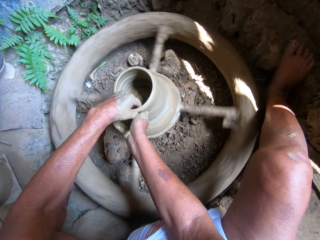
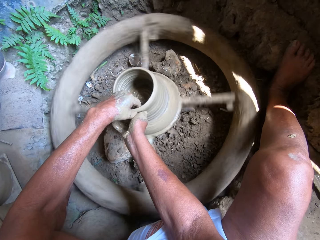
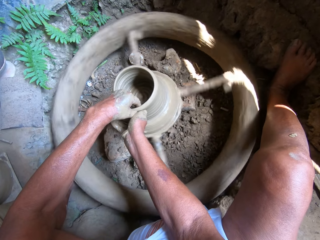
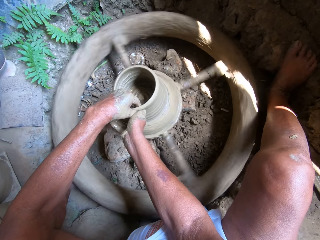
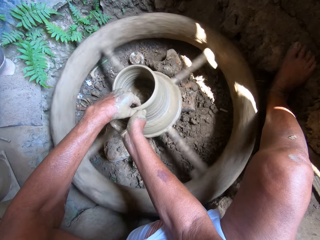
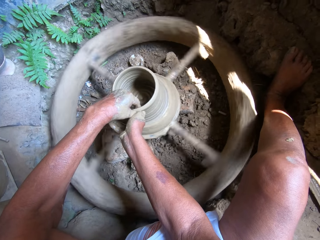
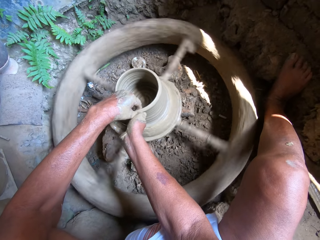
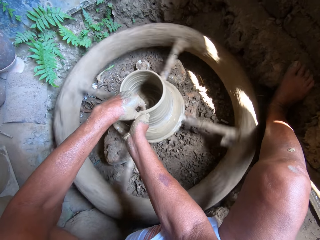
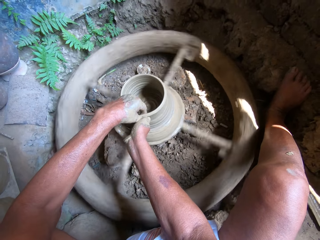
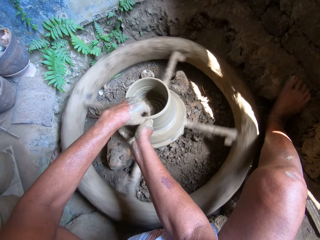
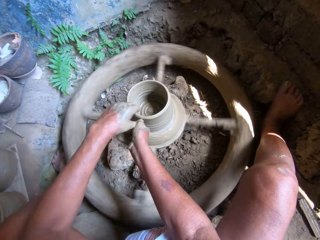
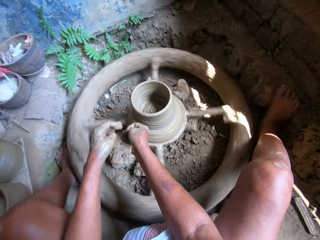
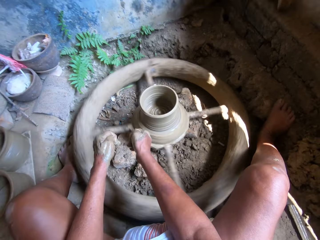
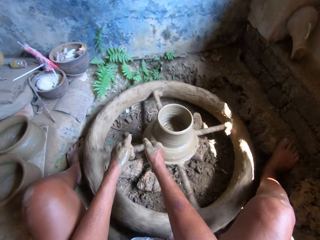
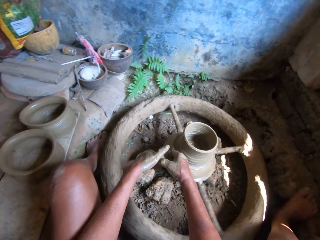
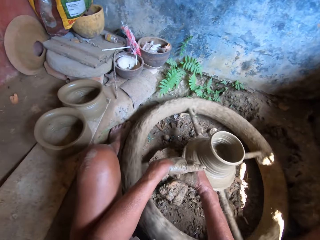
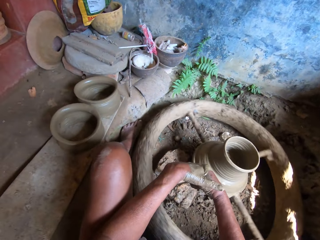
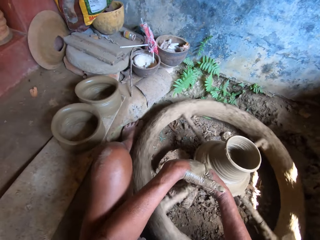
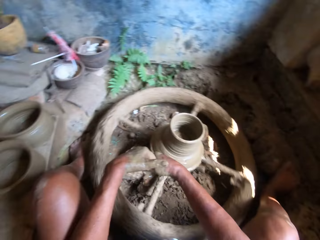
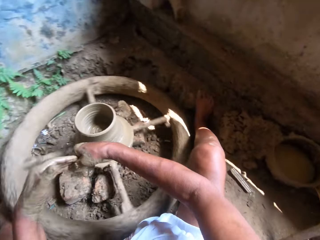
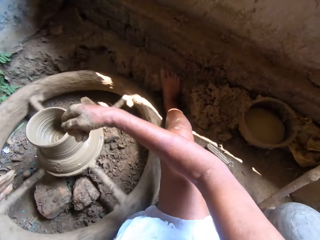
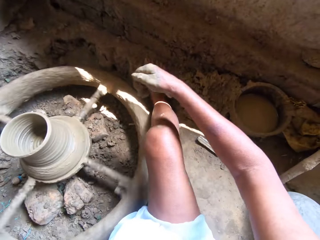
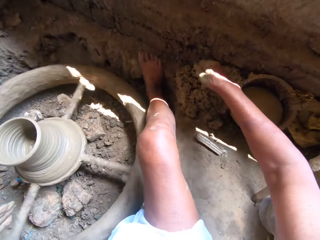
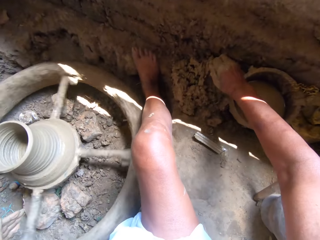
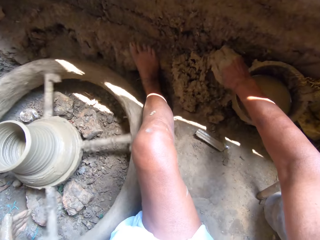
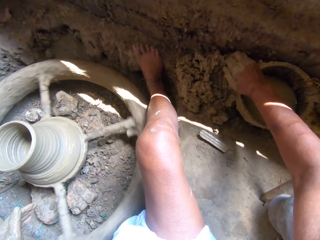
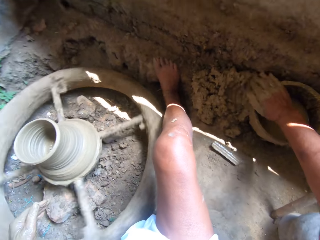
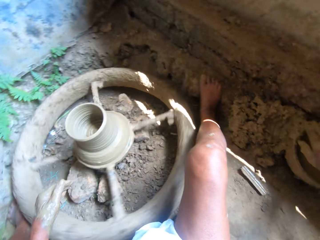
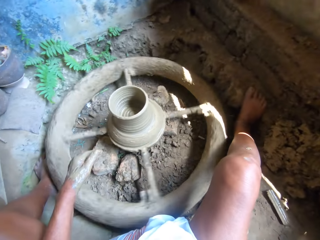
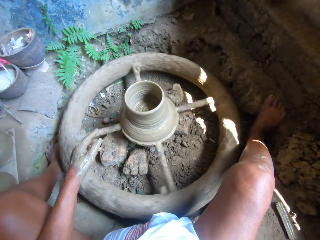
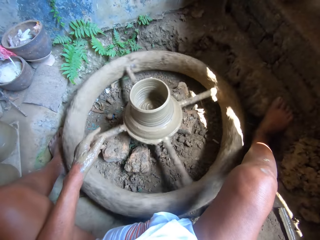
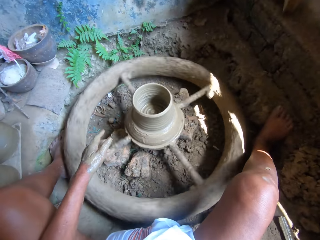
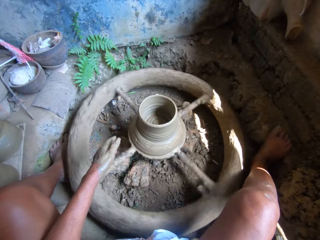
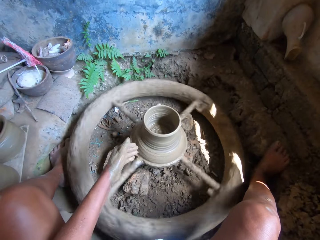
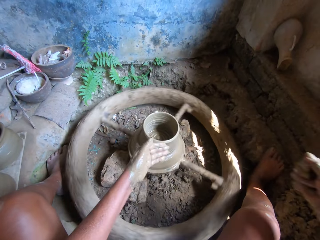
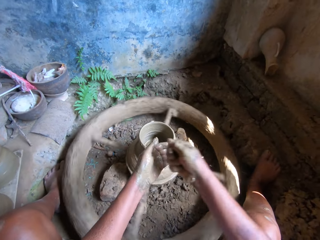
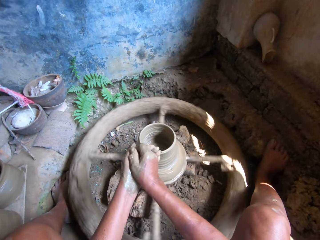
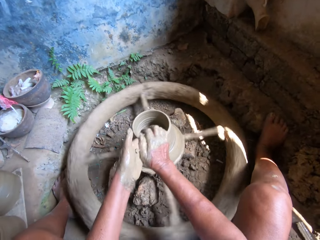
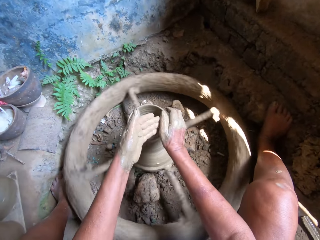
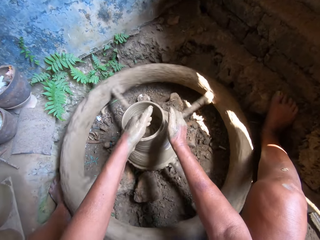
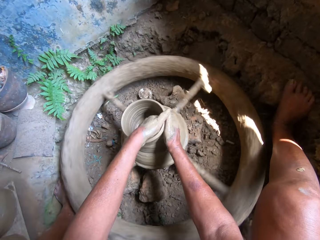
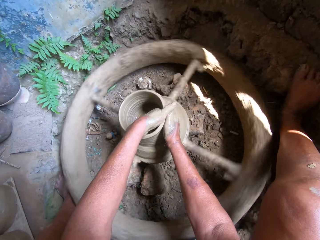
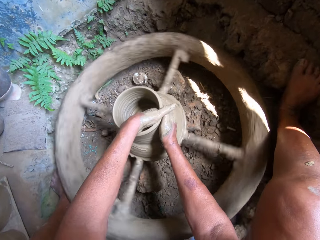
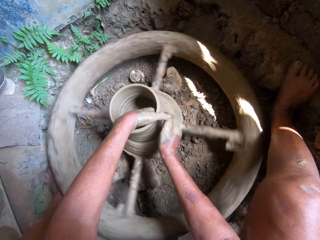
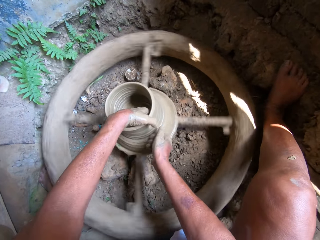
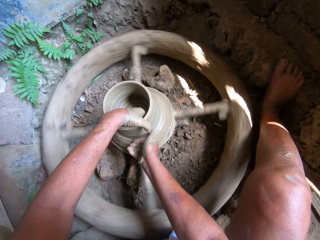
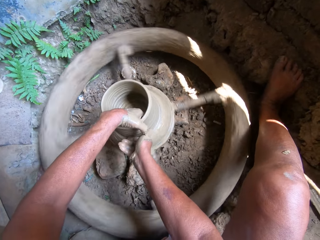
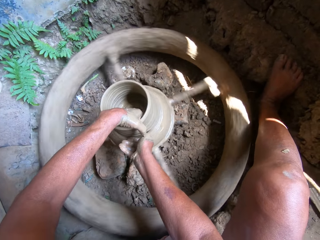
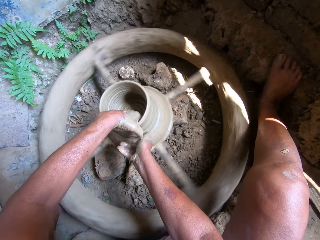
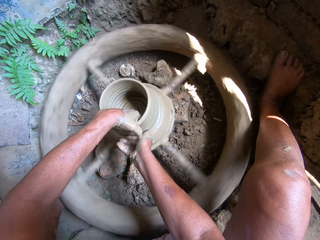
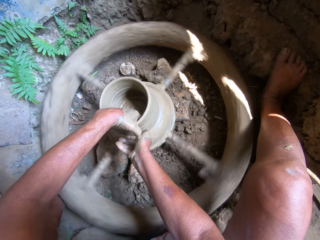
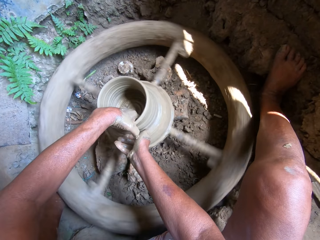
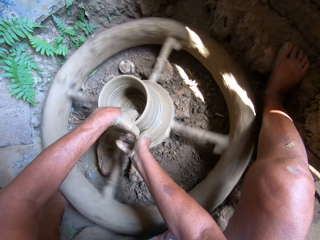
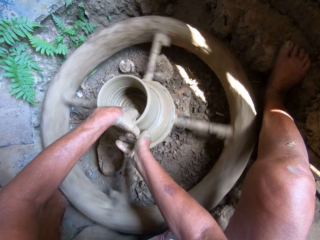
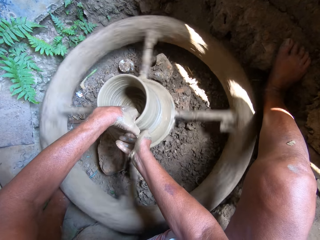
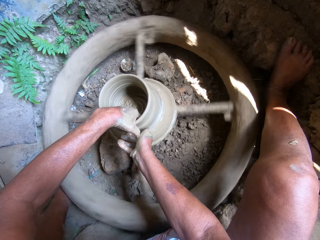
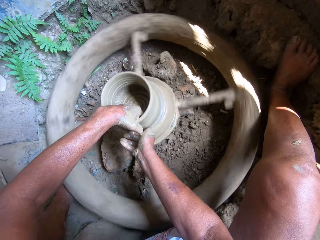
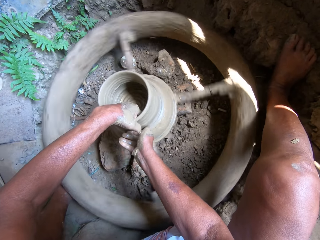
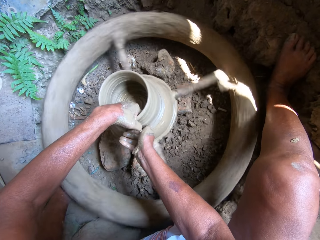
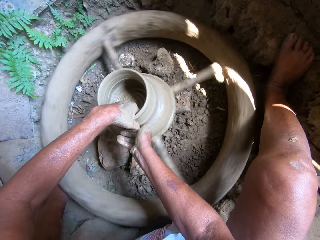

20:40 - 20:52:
The camera wearer cleans his left hand with his right hand. He rubs clay mud on the pot on the ground with his right hand. He rubs his left hand with water from his right hand. He molds the clay mud on the pottery wheel with his hands.

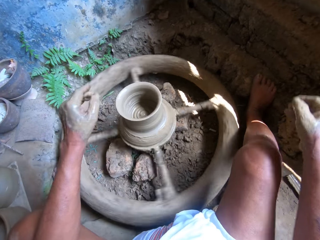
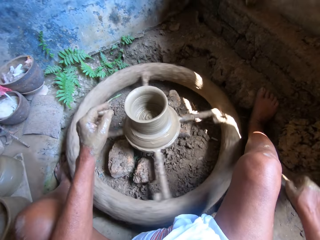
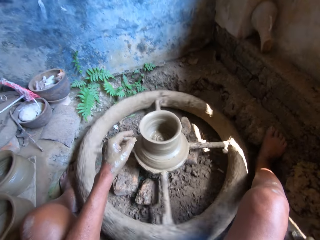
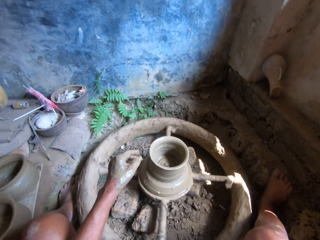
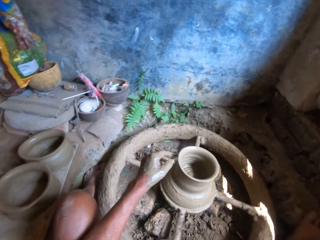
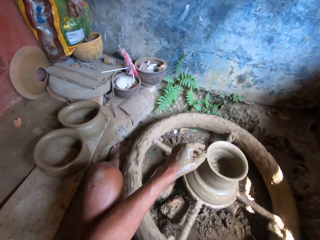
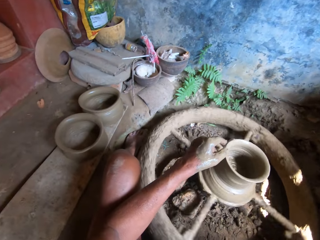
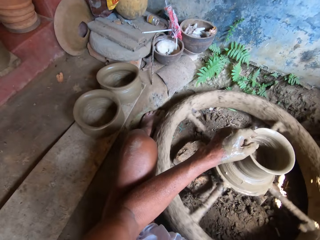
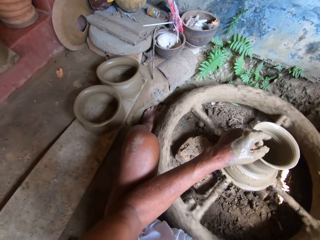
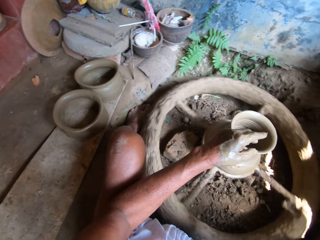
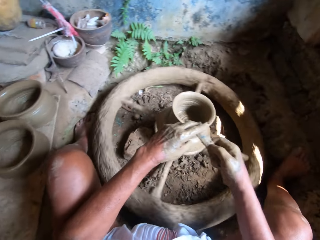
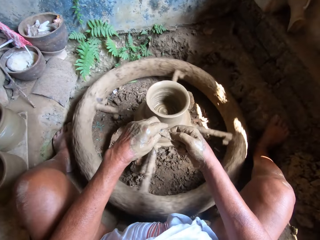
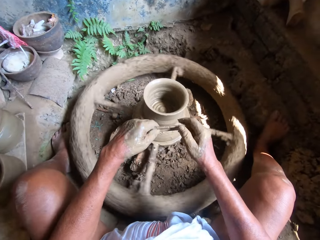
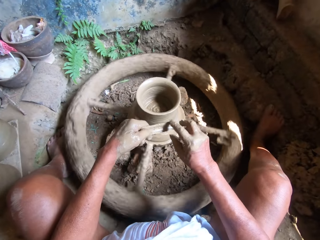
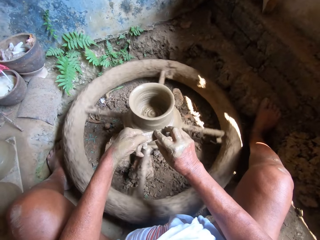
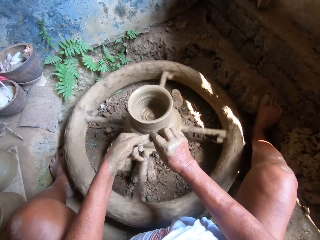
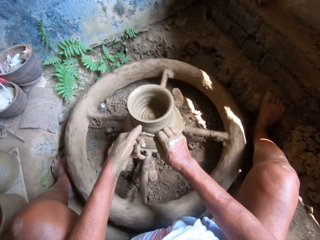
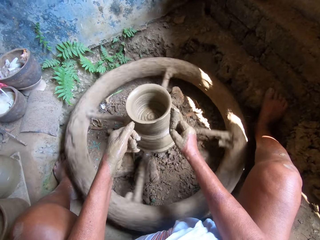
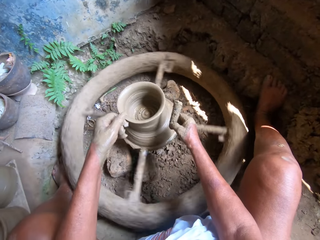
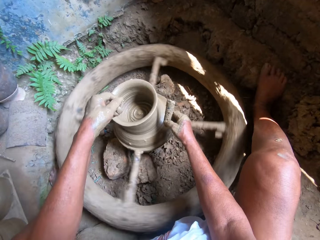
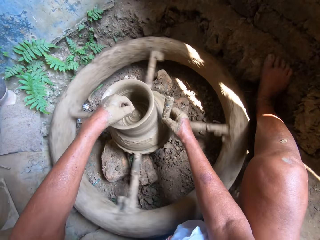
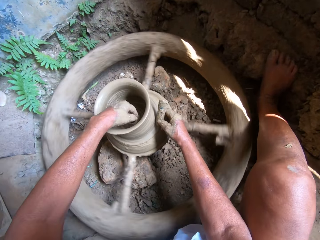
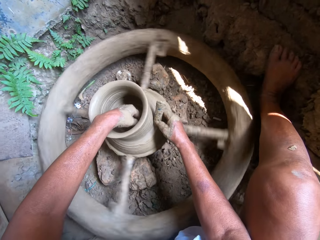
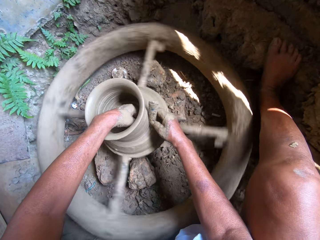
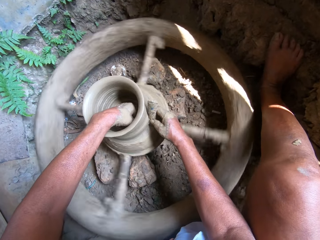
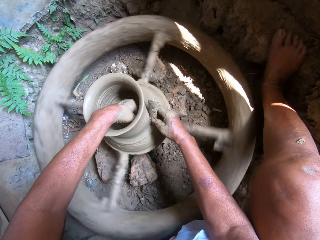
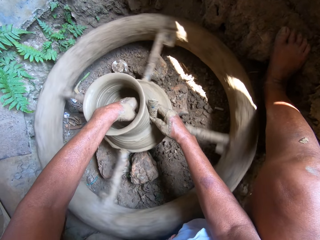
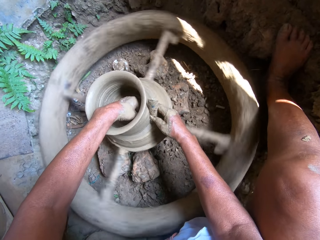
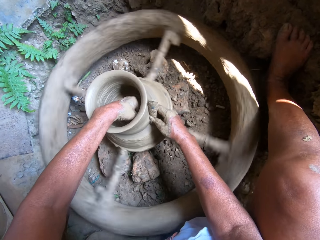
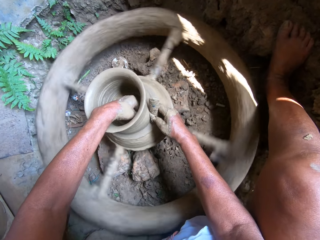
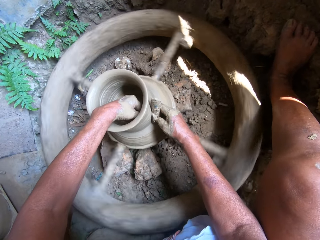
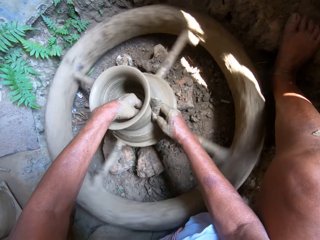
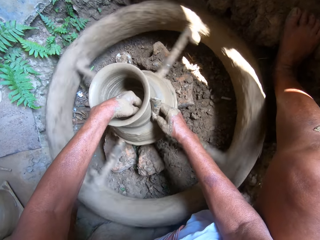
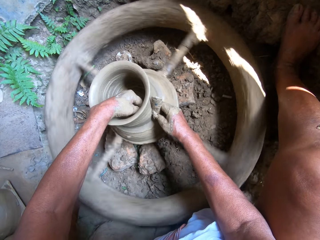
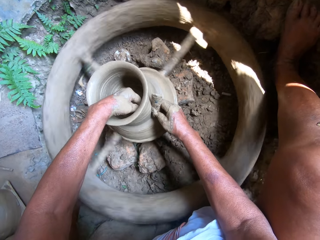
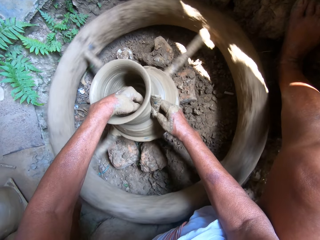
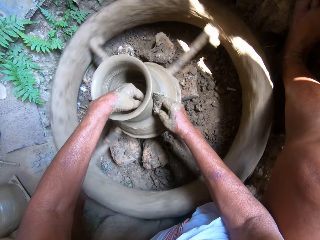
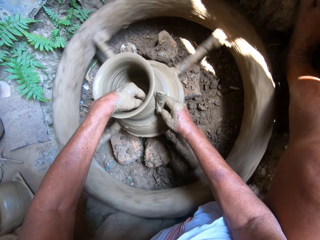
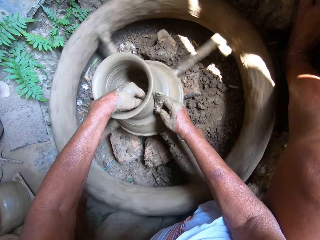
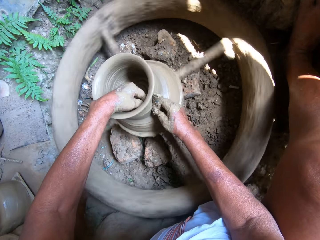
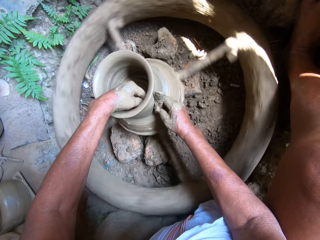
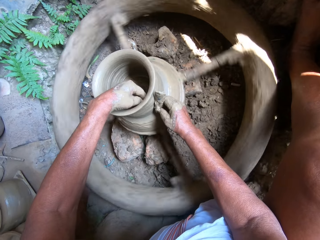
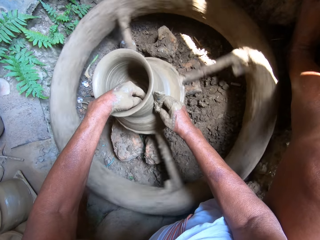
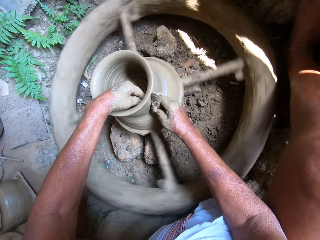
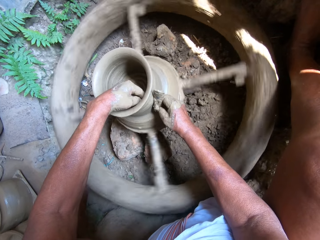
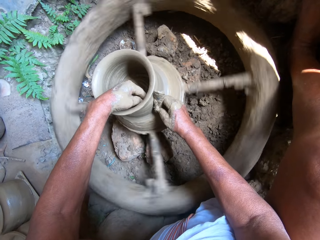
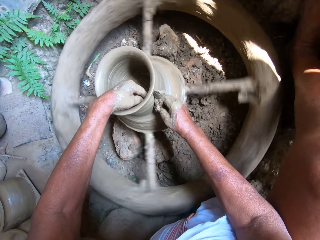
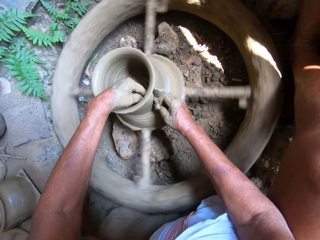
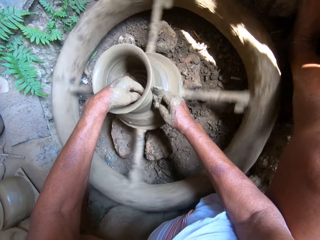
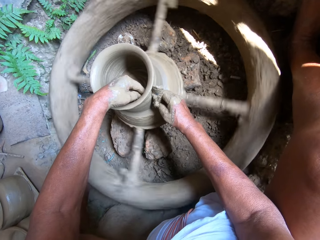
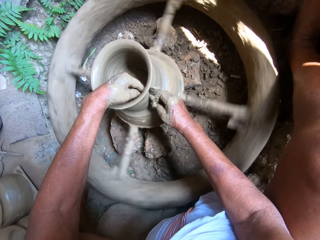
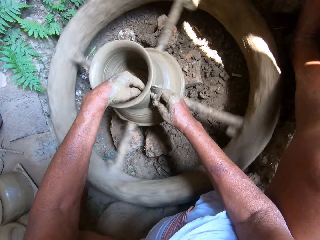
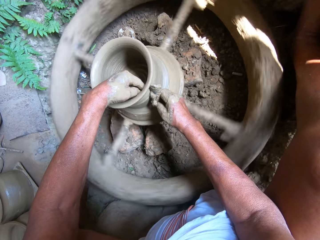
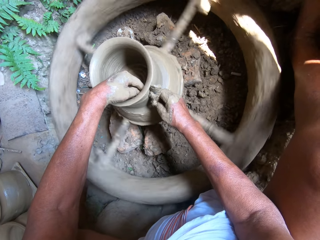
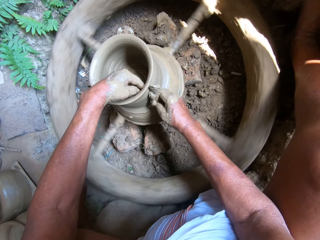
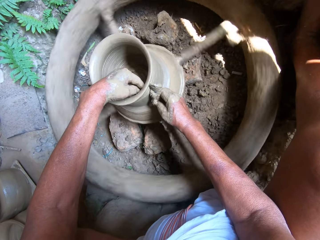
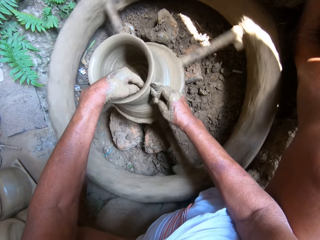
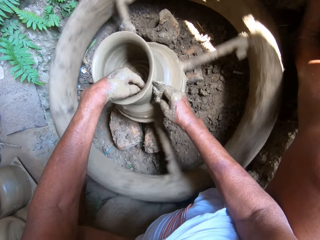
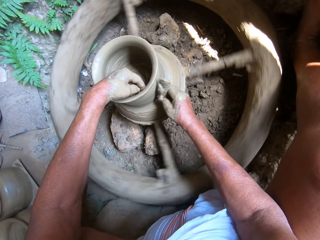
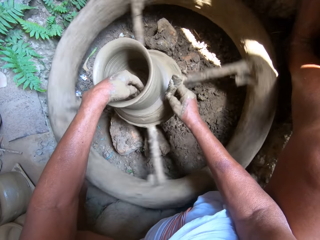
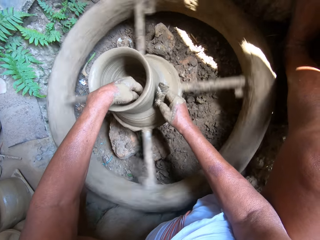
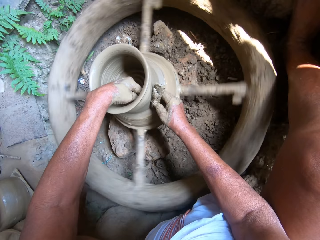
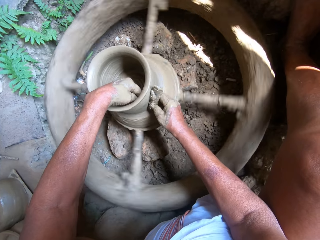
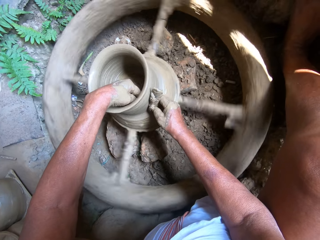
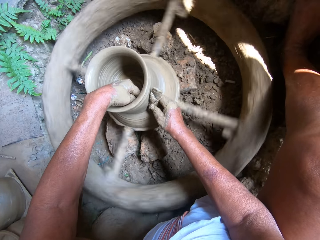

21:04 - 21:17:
The camera wearer picks up the stick from the ground with his right hand. He passes the stick from his right hand to his left hand. He passes the stick from his left hand to his right hand. He molds the clay mud on the pottery wheel with his left hand and the stick in his right hand. He removes excess clay from the clay model.
